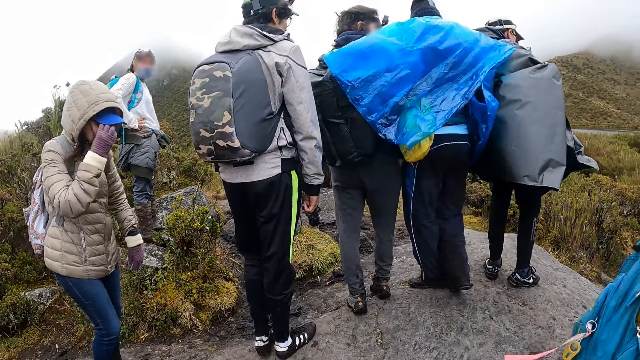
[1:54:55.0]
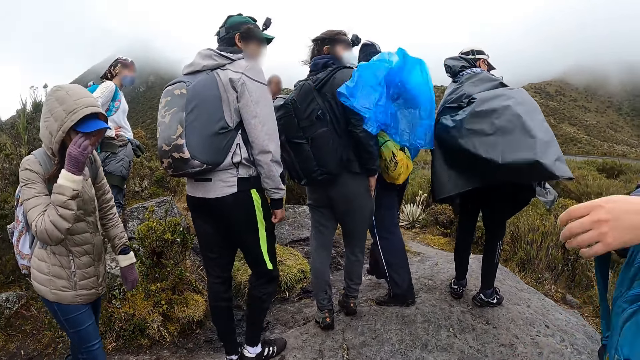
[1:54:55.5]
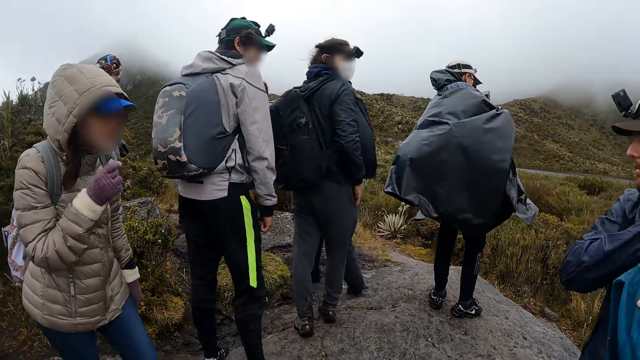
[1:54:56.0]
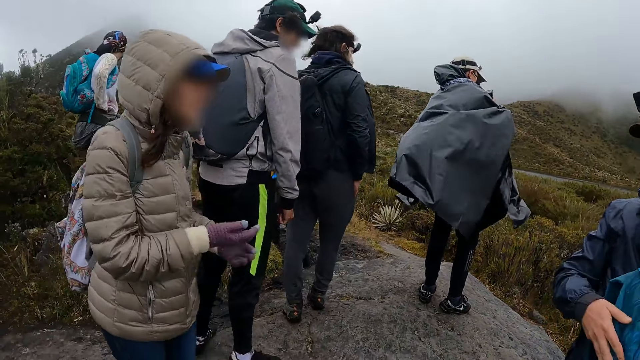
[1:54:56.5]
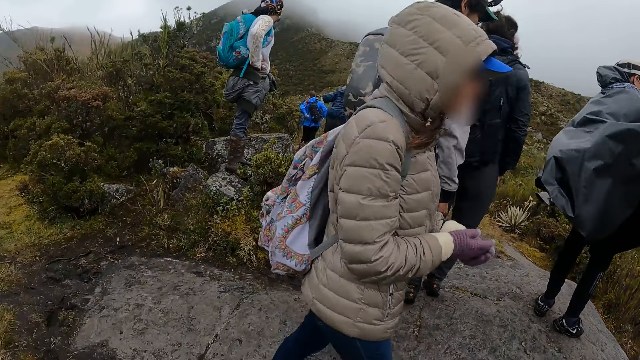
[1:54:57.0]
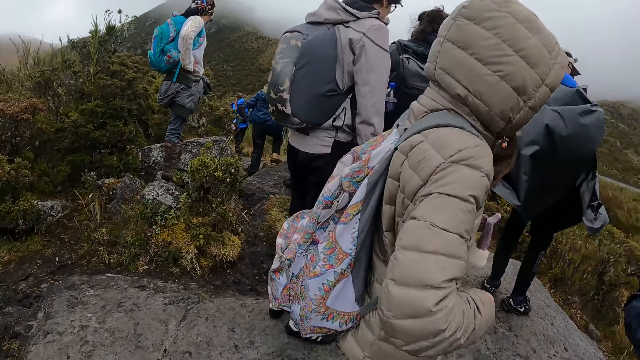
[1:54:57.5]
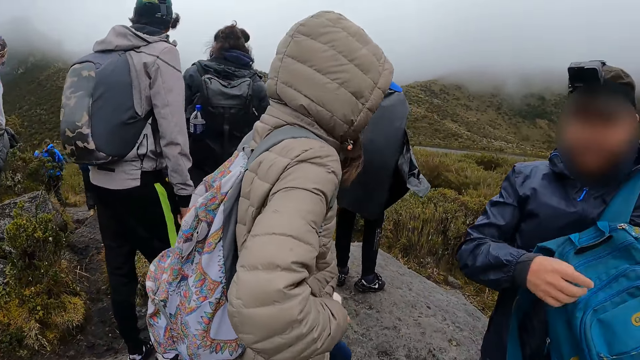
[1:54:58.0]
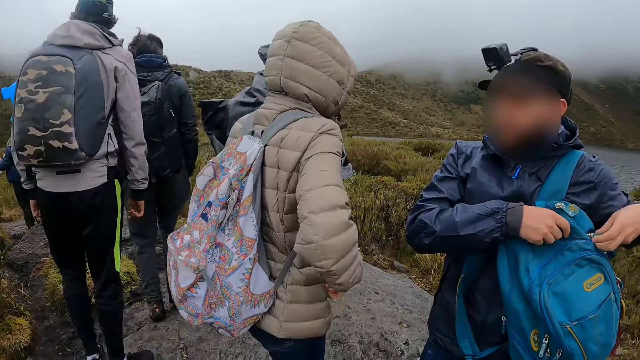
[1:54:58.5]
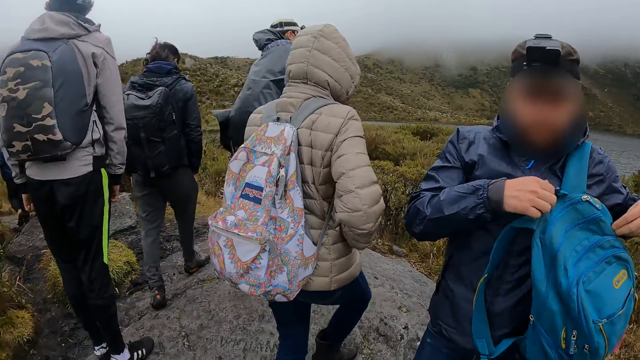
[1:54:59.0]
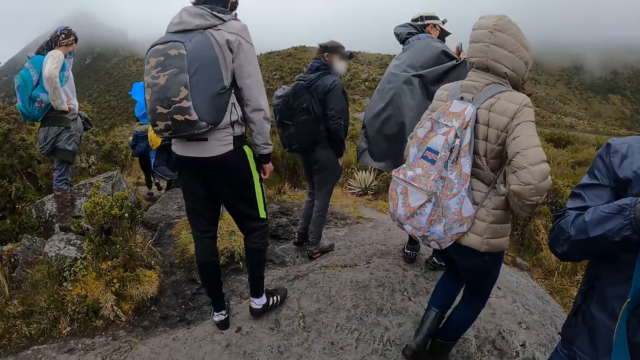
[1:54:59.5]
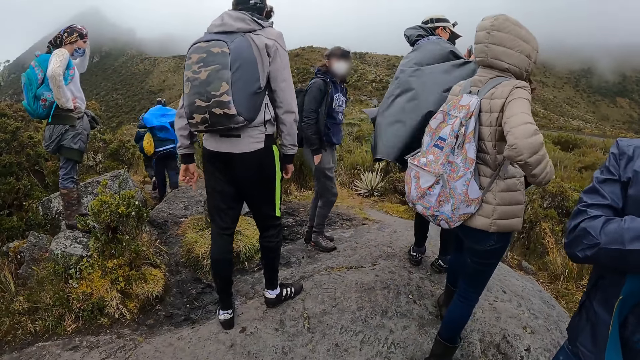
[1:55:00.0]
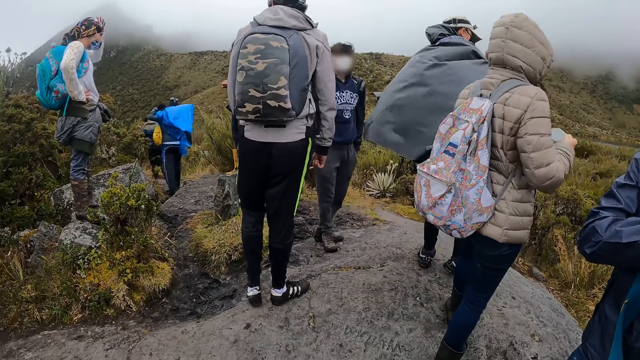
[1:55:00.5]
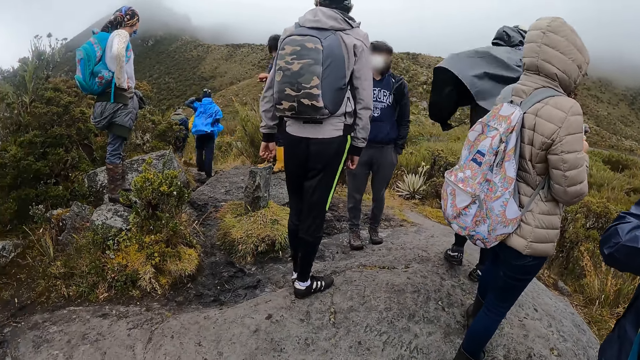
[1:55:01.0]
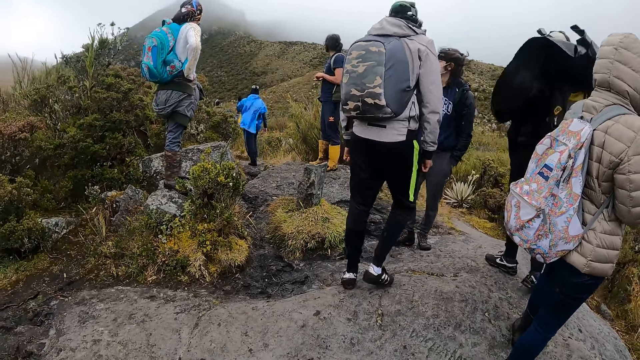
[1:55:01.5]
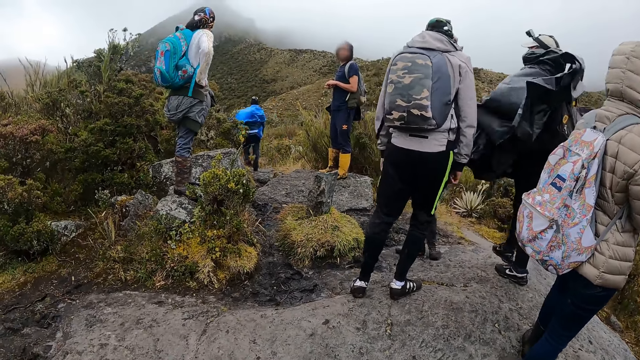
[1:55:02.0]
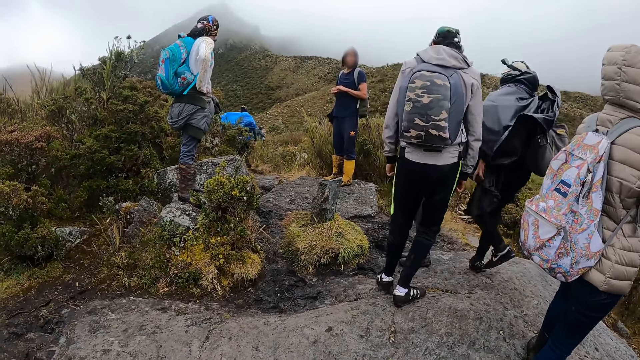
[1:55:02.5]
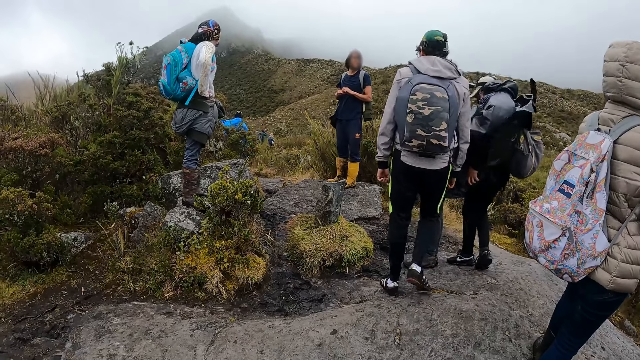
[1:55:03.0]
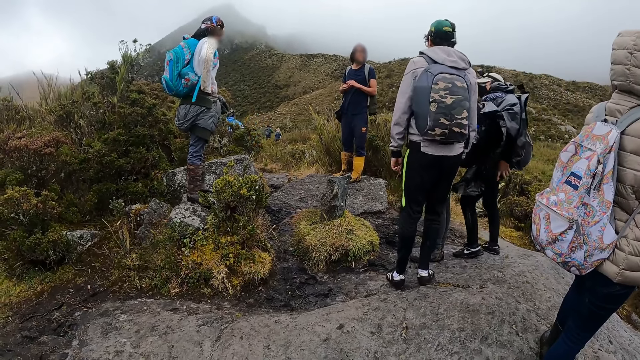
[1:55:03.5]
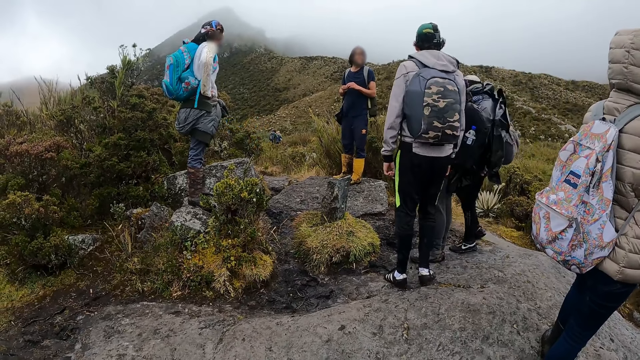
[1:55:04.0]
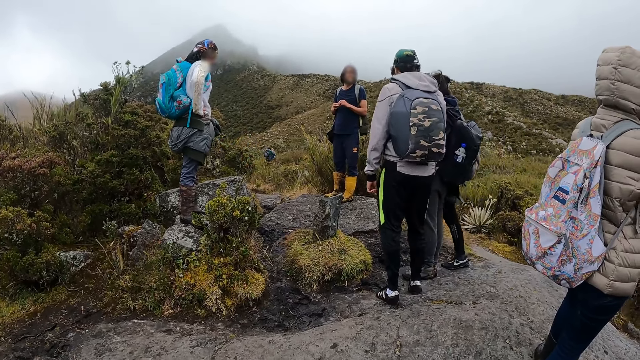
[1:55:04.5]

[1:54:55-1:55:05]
The man opens the bag with both hands. A woman operates a mobile phone with her left hand.

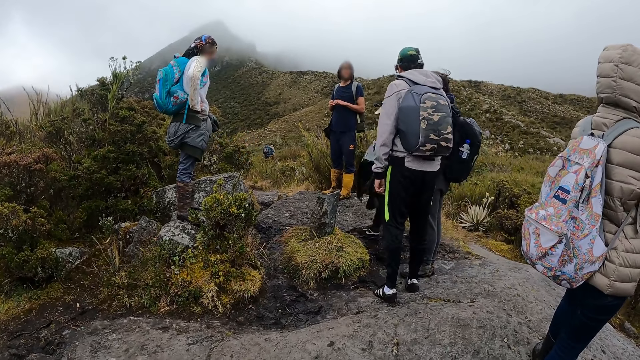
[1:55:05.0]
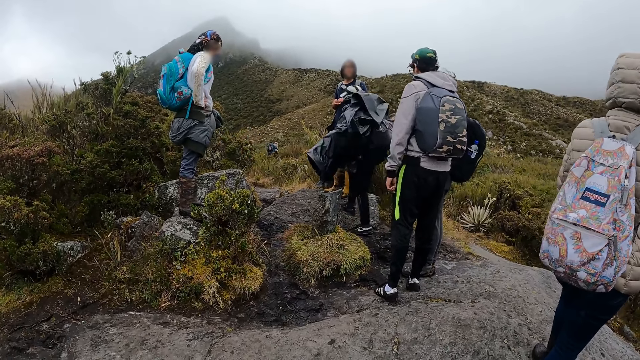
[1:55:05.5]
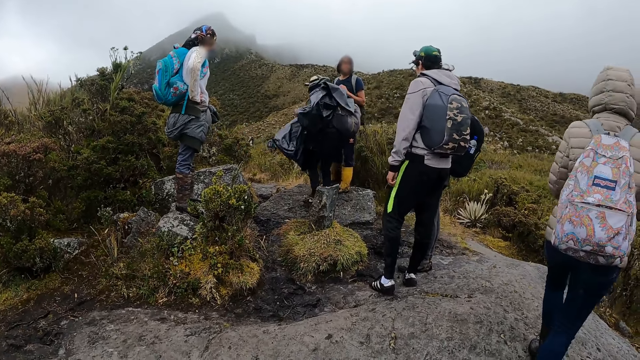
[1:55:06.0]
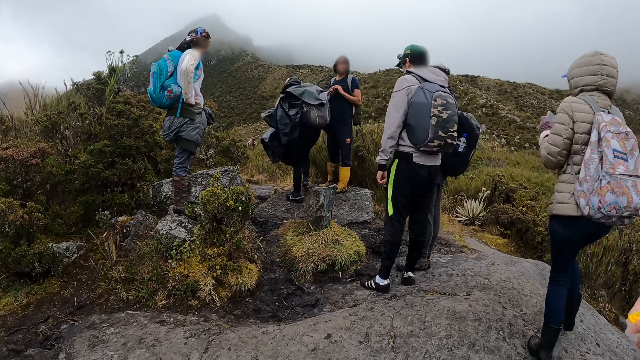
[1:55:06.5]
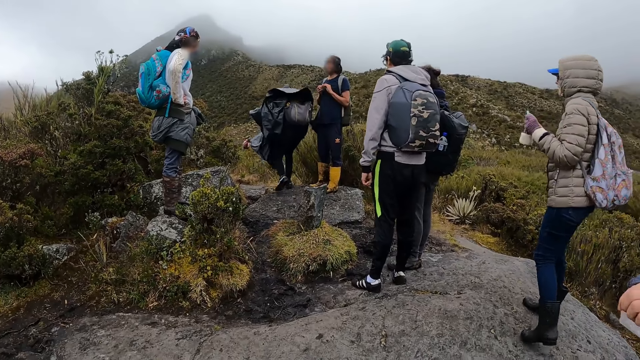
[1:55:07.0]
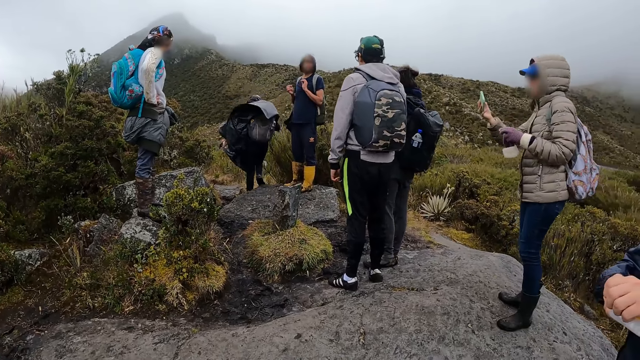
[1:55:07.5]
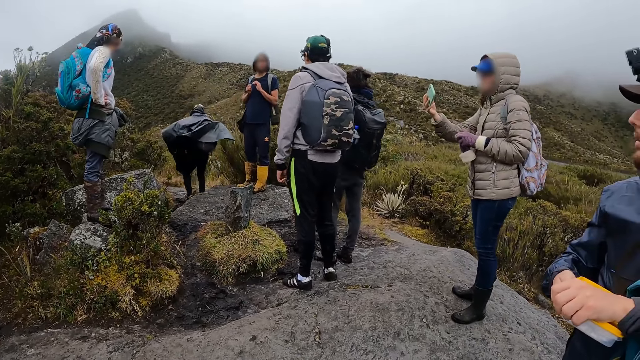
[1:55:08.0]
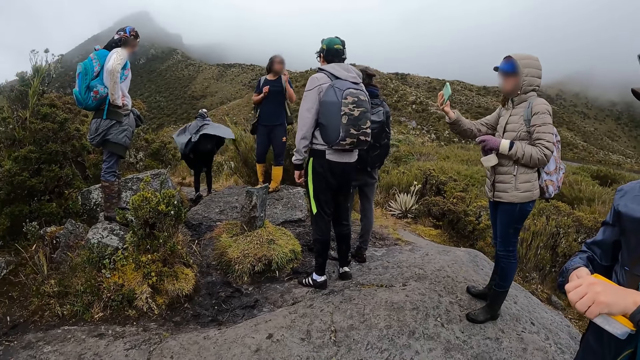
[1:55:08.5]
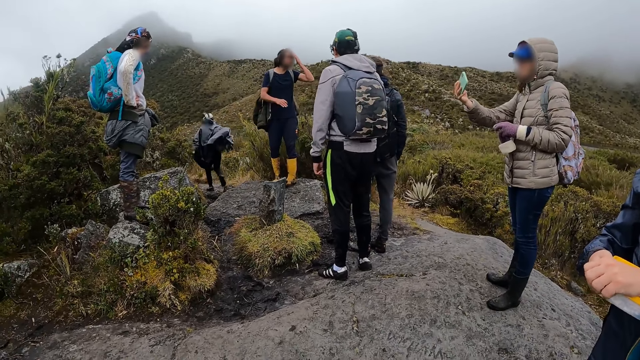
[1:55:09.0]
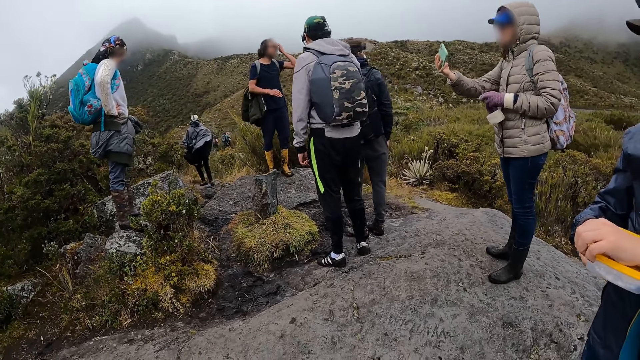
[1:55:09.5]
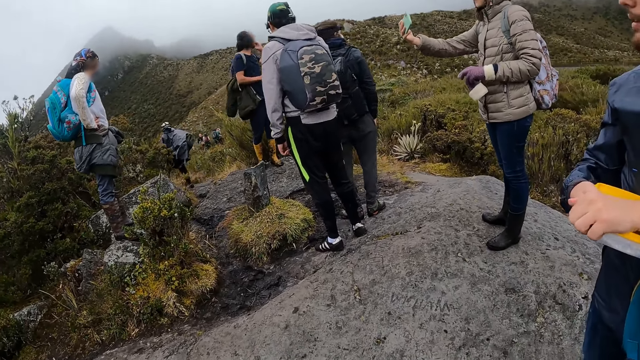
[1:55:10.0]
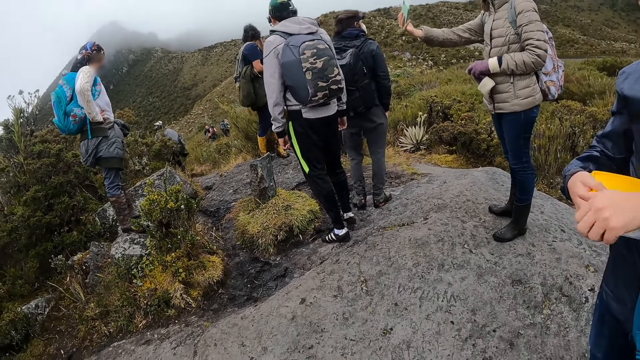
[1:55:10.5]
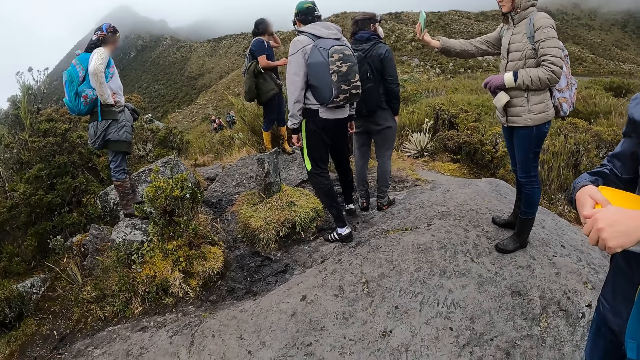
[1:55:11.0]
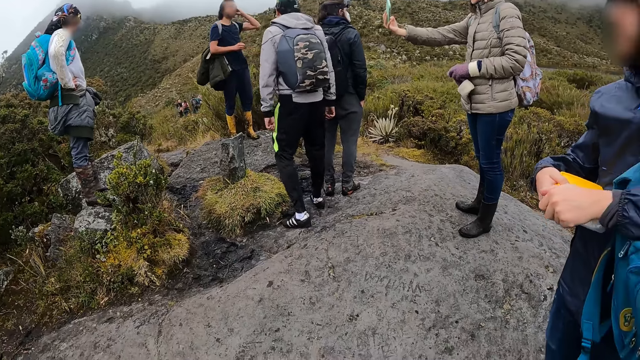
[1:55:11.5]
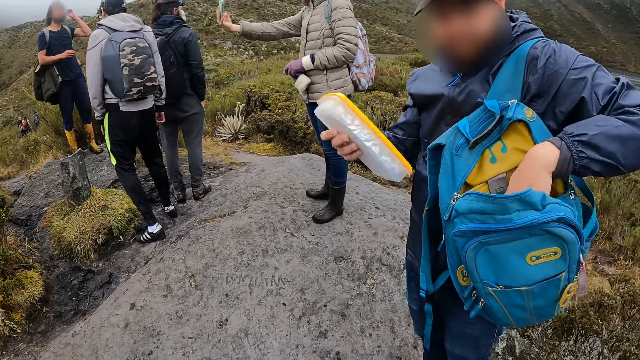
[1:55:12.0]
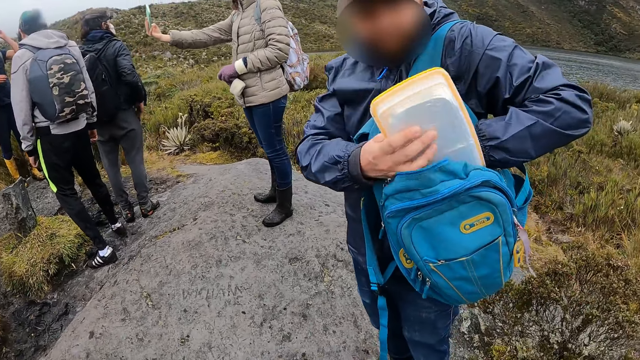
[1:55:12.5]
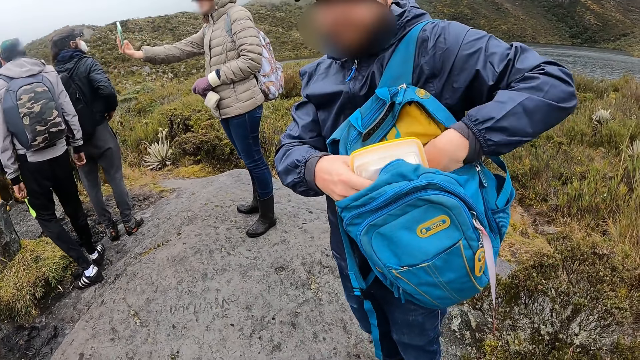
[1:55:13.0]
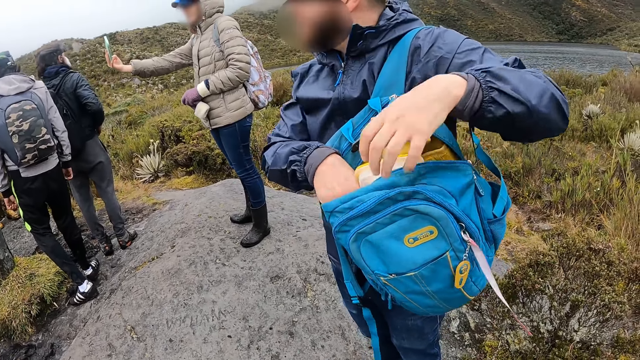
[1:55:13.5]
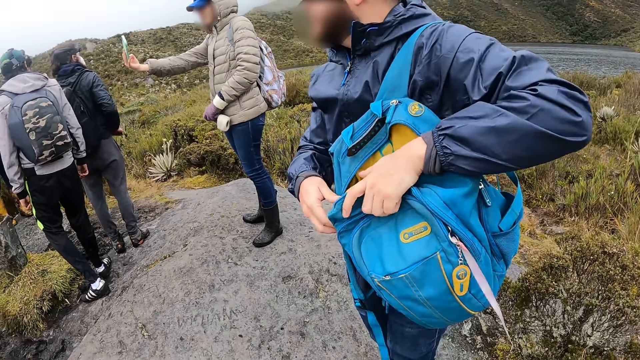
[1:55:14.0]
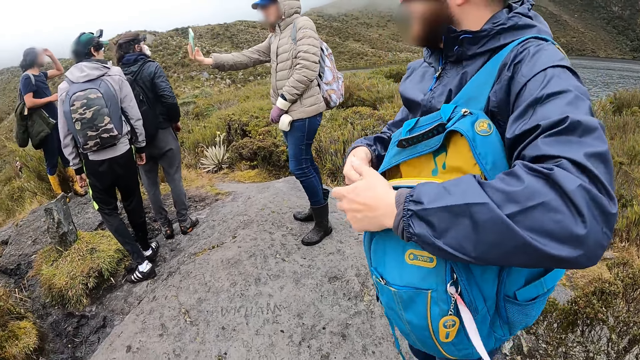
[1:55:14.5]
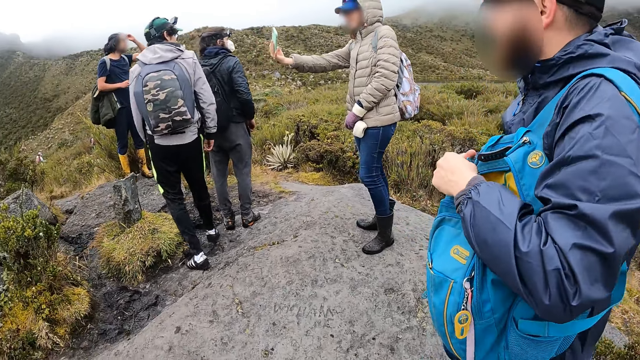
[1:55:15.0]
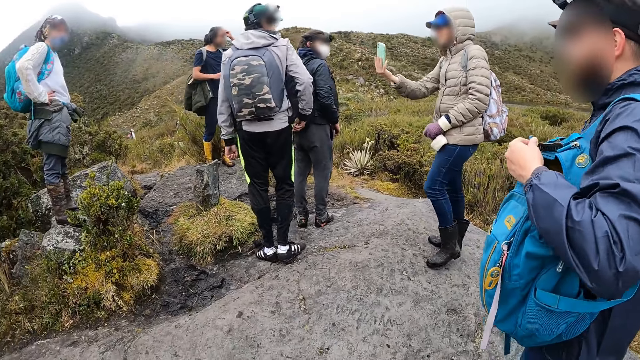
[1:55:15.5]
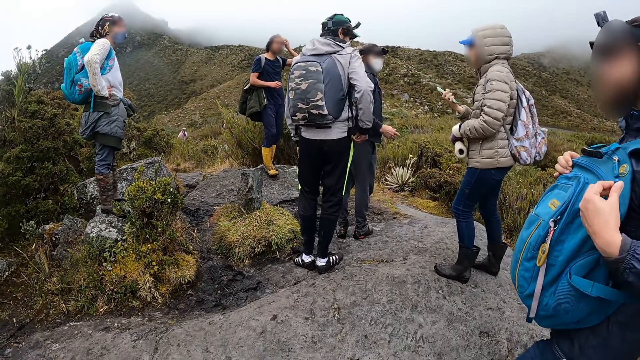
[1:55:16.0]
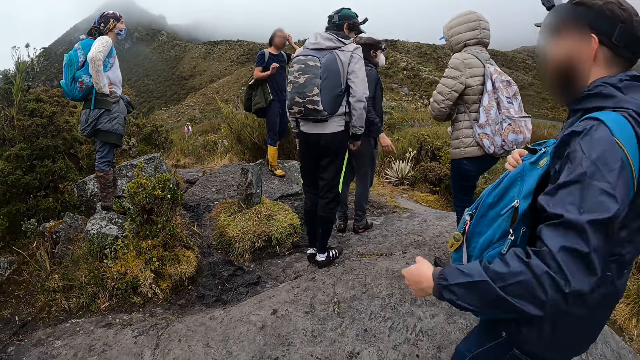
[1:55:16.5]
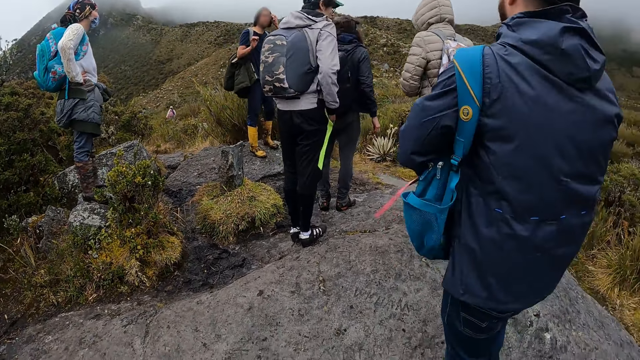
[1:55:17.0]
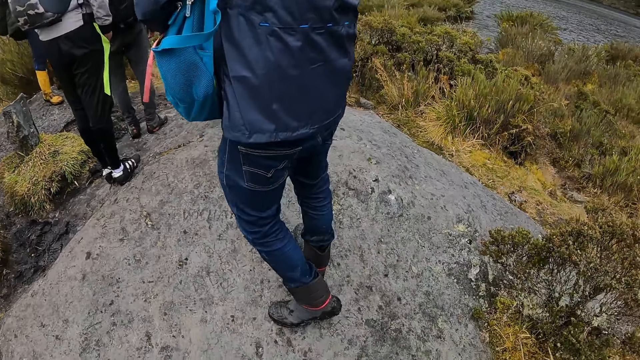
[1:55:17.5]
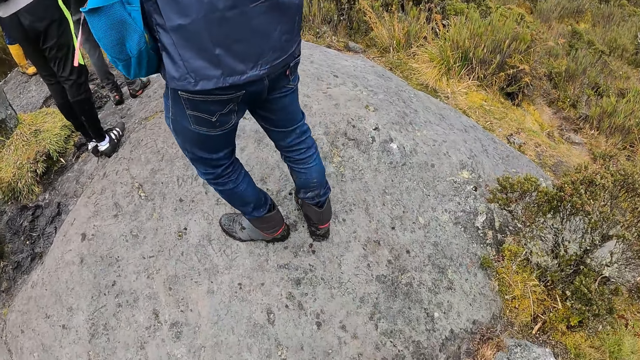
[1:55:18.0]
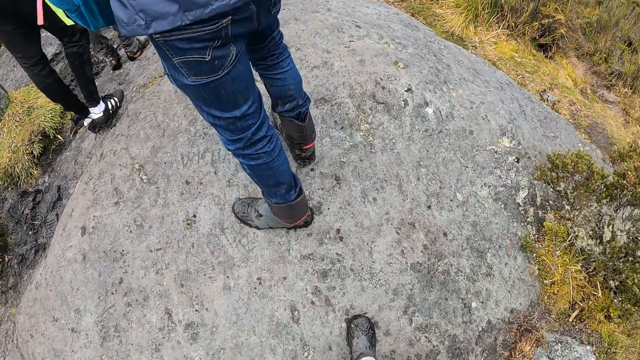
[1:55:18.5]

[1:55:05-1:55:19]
The man holds a plastic container with both hands. The man puts the plastic container in the bag with his right hand. The man closes the bag with his left hand.
